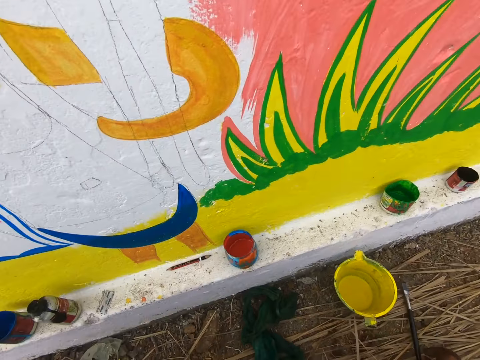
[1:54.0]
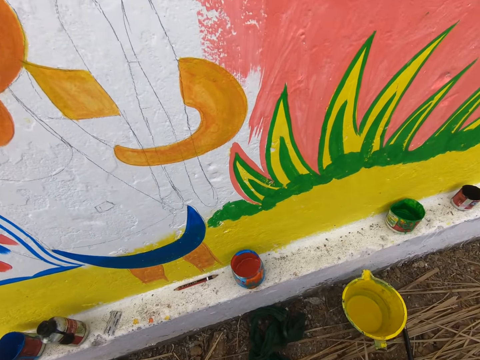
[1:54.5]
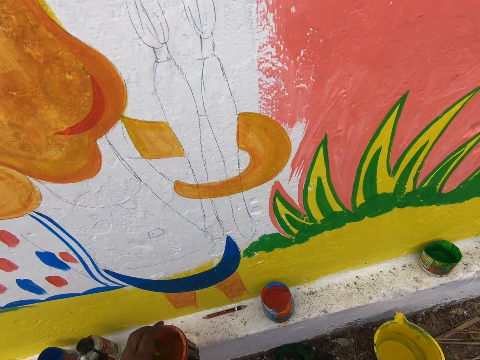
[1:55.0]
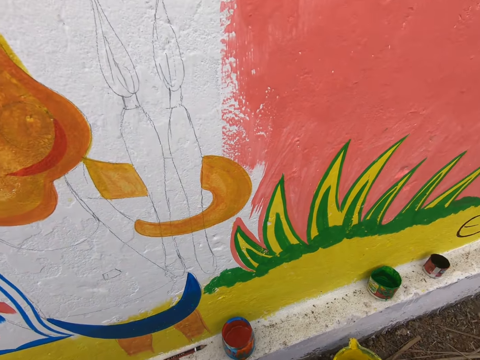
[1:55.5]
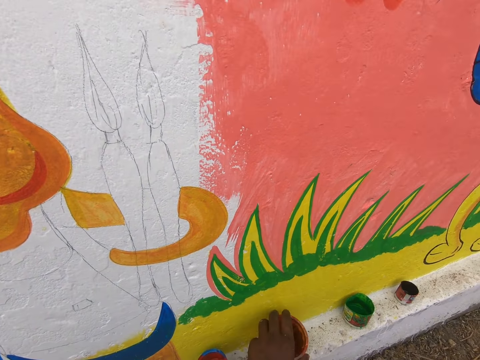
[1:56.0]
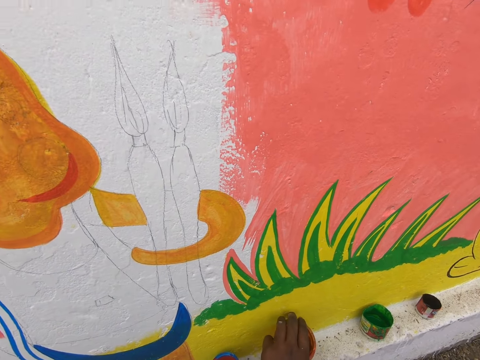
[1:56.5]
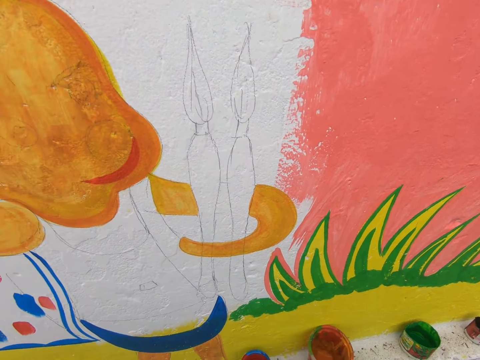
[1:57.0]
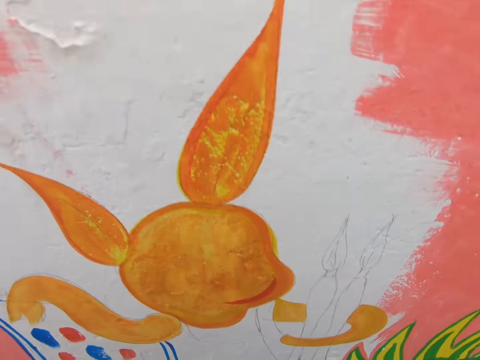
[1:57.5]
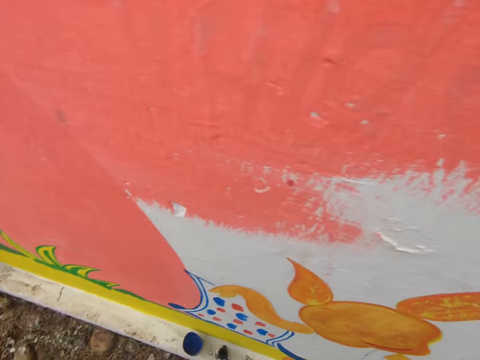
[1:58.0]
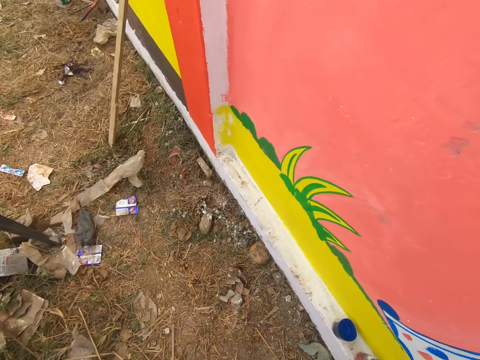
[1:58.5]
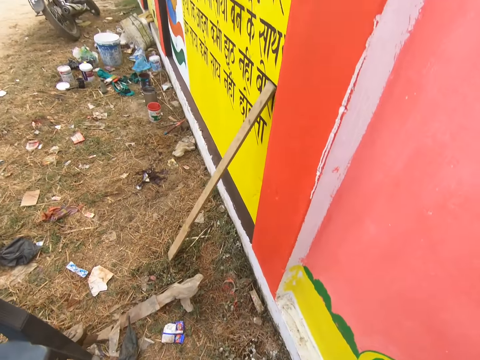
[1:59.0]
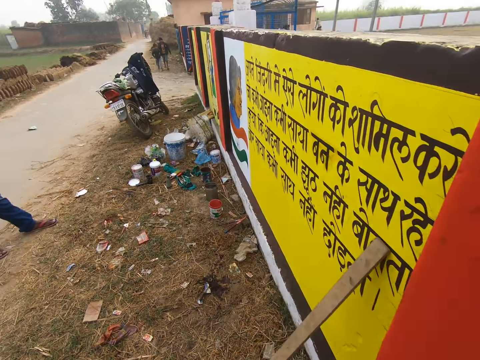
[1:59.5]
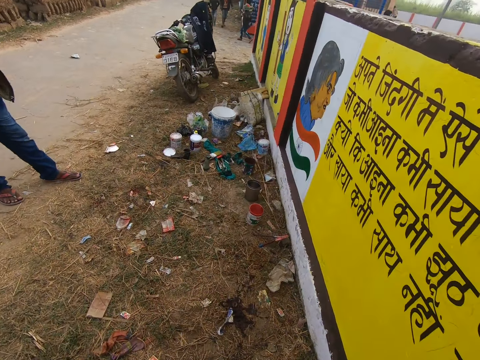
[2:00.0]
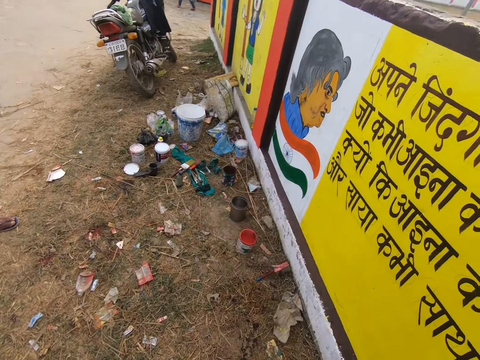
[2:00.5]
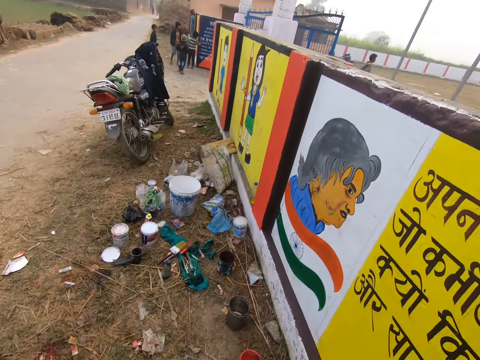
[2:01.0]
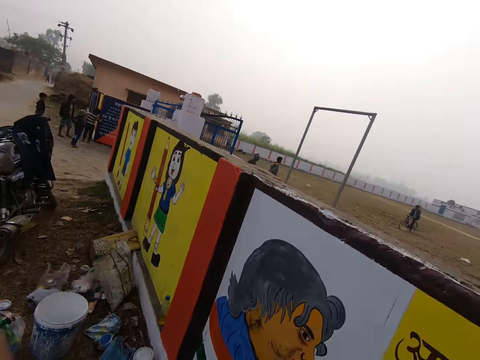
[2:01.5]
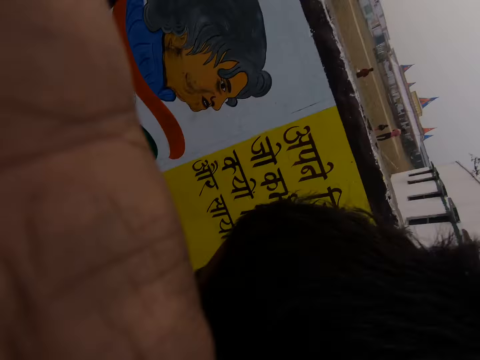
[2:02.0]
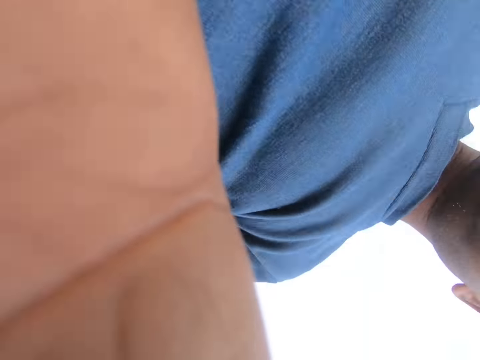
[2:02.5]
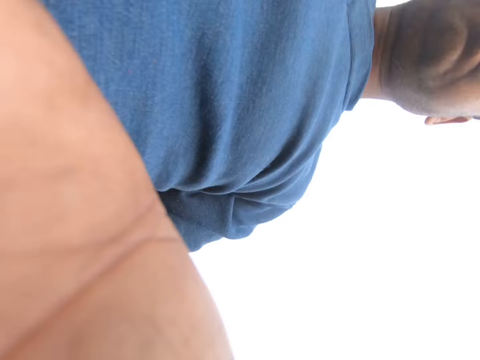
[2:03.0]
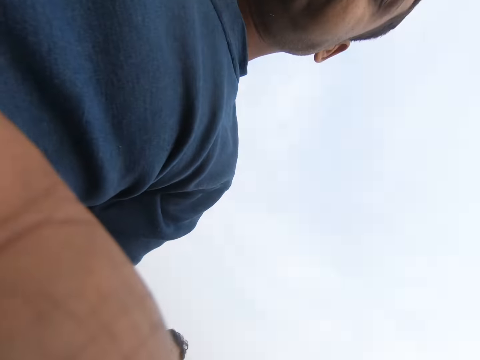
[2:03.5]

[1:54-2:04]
The camera wearer holds a paint container in his left hand. He takes something. He places the paint container in his left hand on the floor. He walks around the compound. A man stands on the compound. The camera wearer walks around the compound. Another man stands on the compound. Another man stands on the compound. Another man stands on the compound. Another man stands on the compound. The camera wearer holds something.
